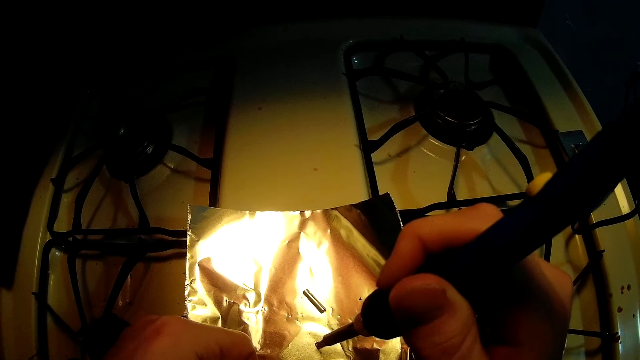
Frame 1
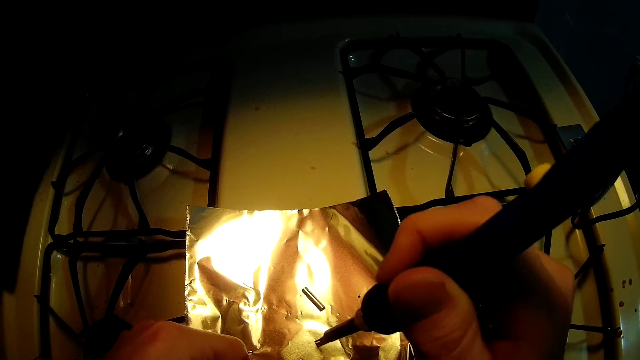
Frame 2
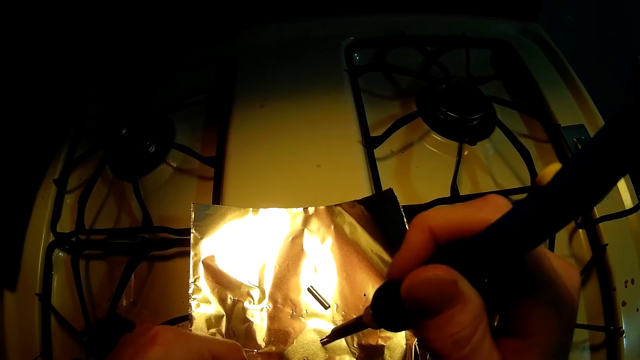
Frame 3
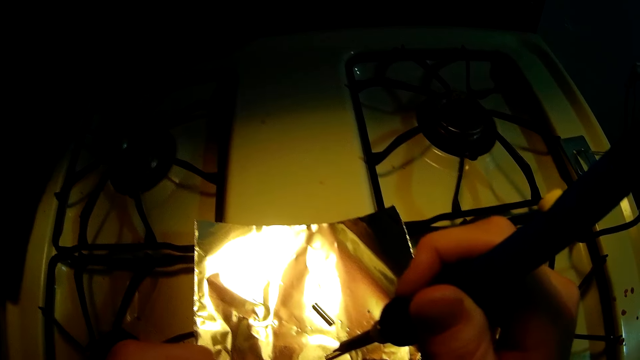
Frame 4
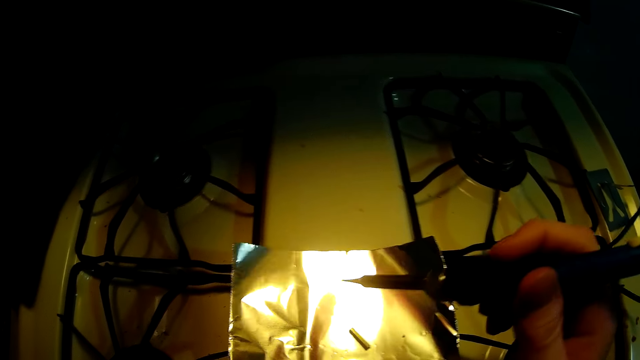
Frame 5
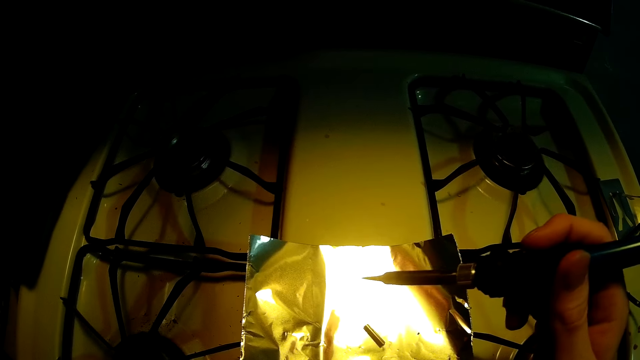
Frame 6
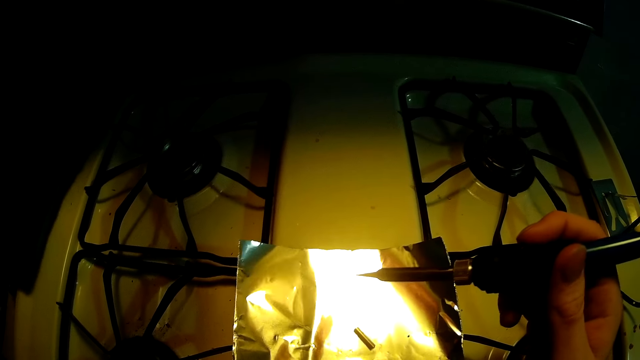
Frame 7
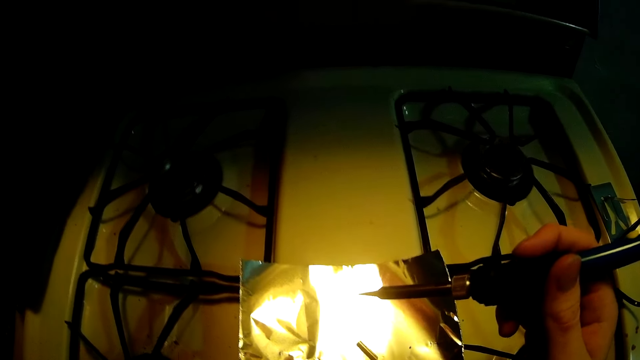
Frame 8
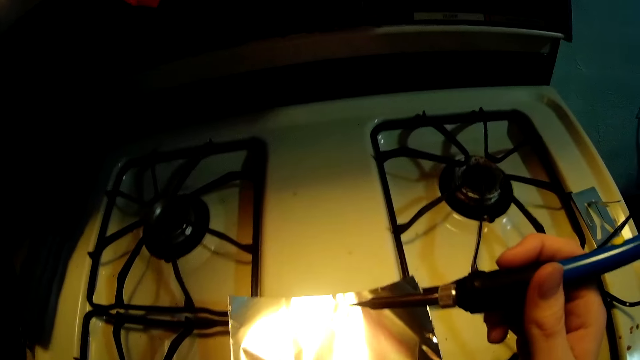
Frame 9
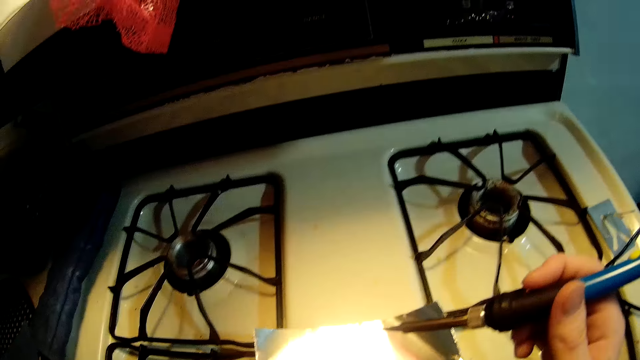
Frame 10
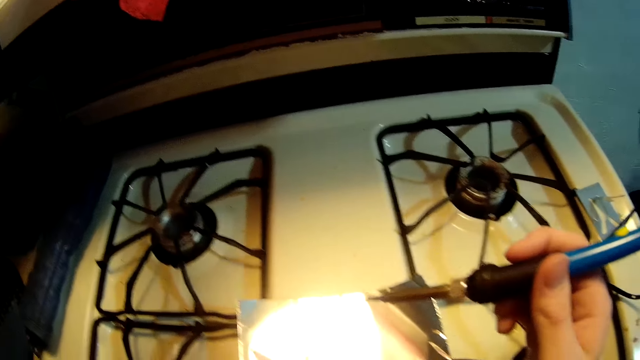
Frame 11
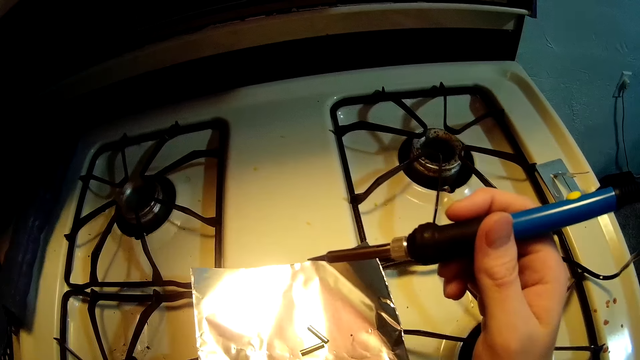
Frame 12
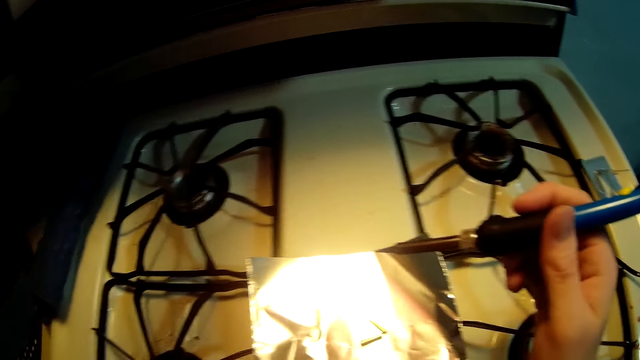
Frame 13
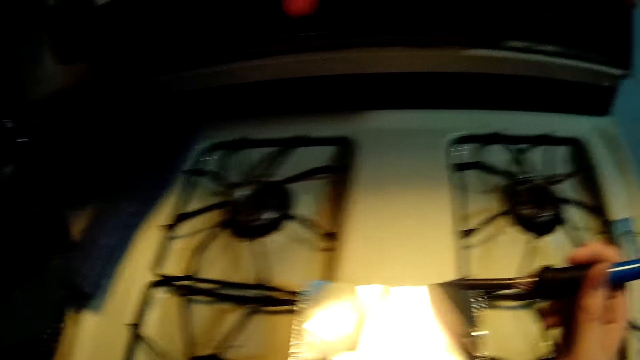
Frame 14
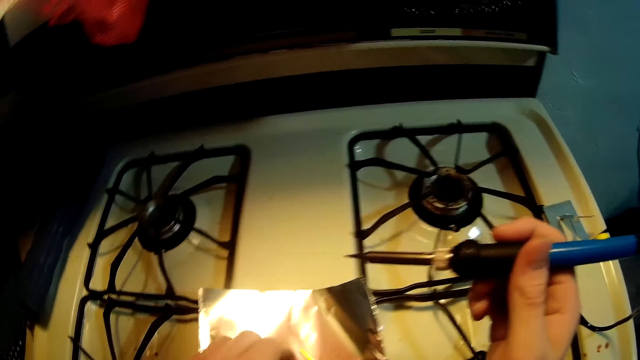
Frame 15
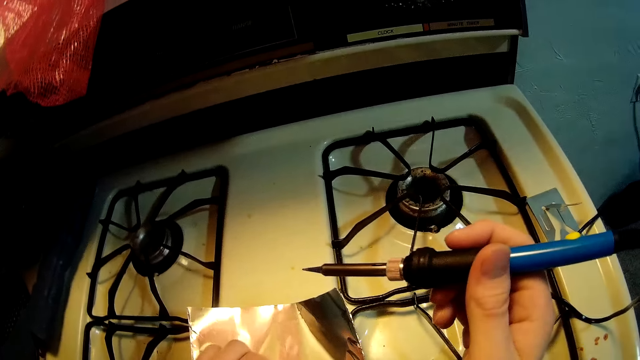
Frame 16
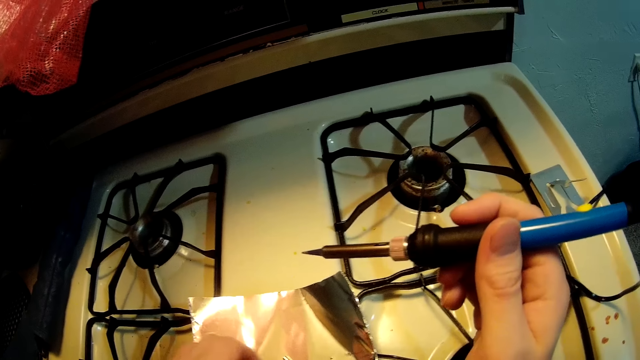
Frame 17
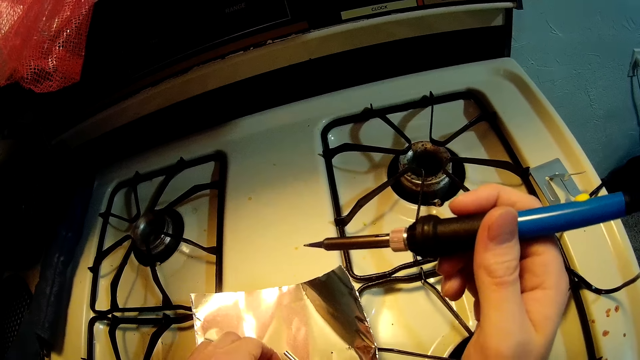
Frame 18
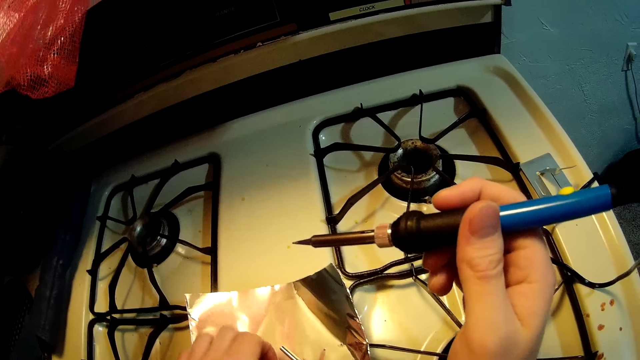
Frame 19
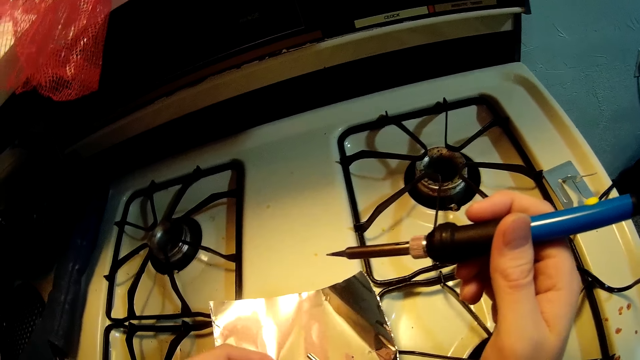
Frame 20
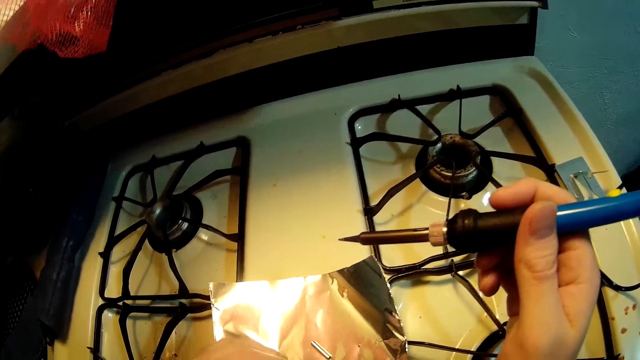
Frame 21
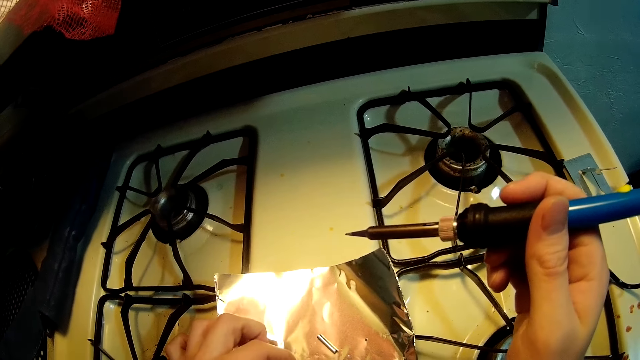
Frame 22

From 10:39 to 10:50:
The camera wearer touches something.

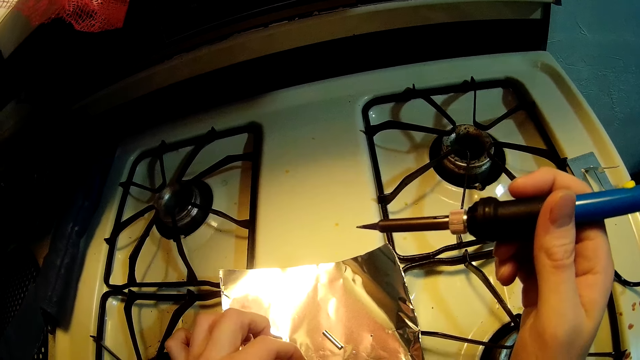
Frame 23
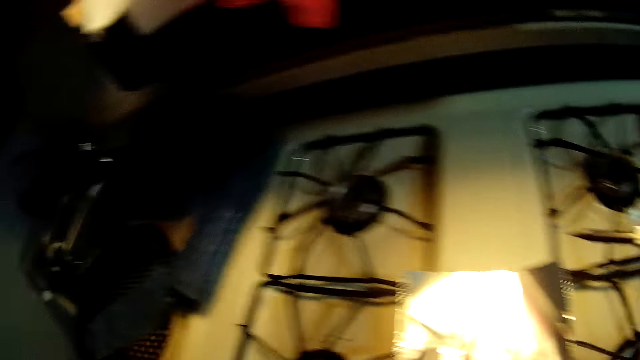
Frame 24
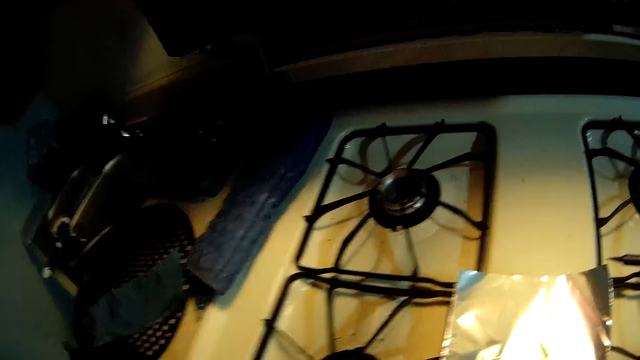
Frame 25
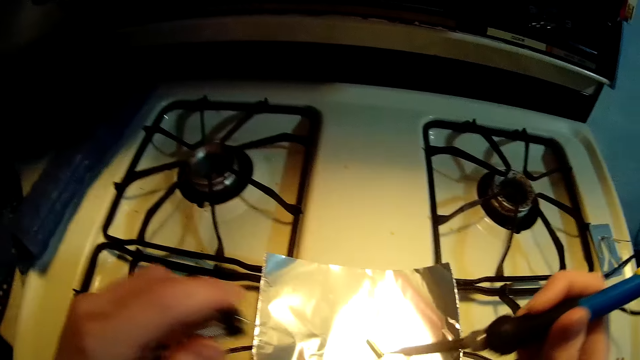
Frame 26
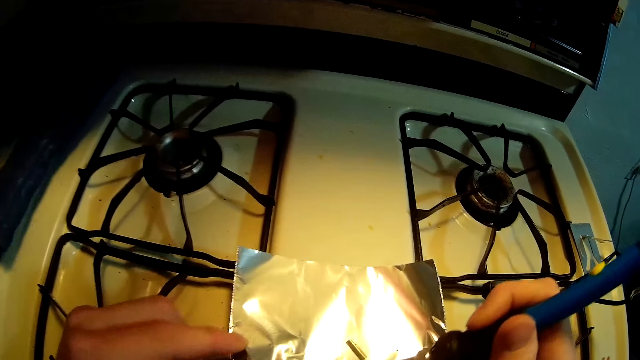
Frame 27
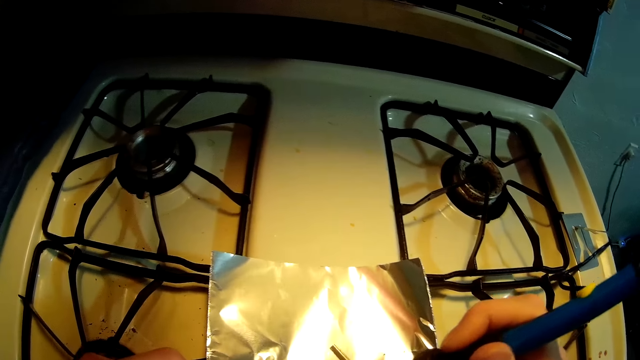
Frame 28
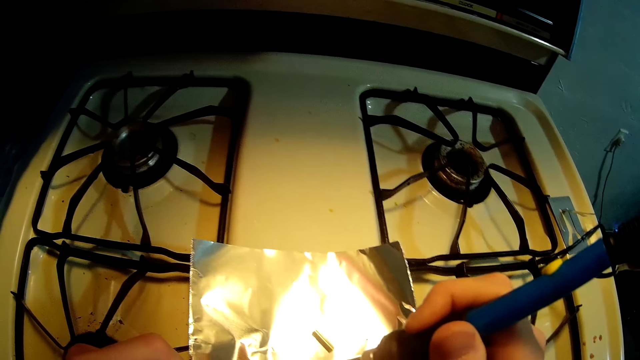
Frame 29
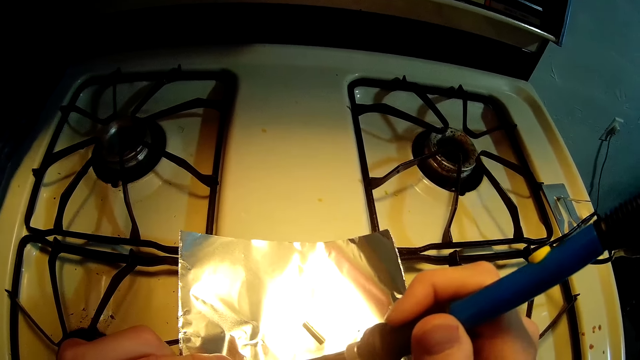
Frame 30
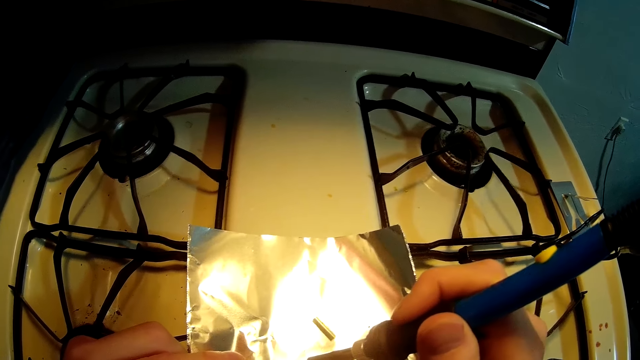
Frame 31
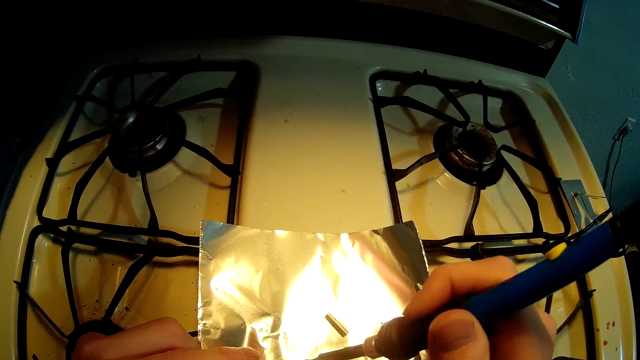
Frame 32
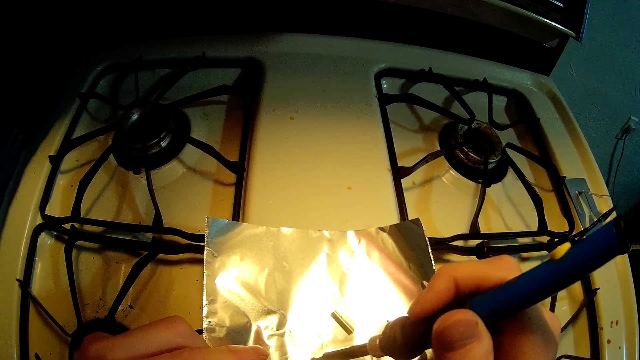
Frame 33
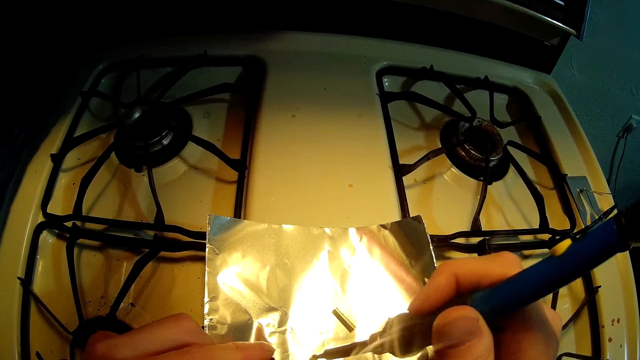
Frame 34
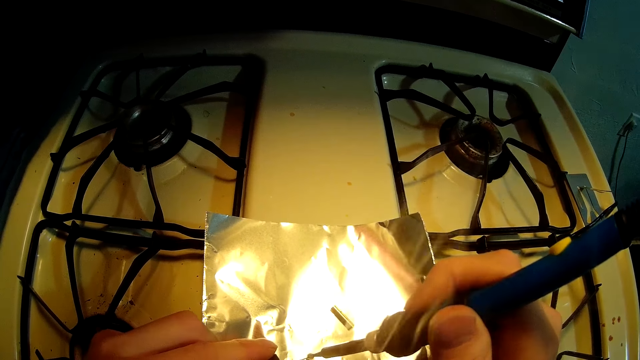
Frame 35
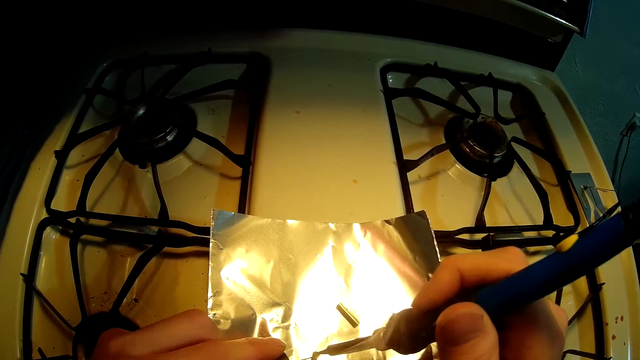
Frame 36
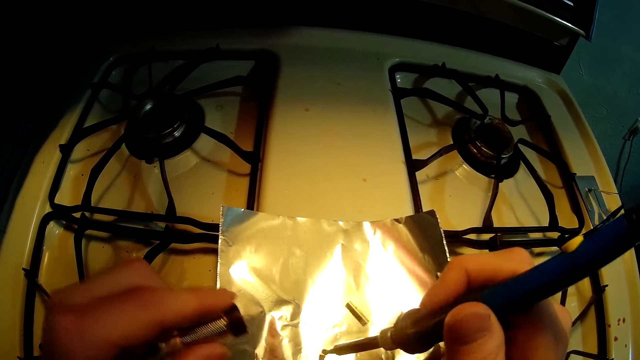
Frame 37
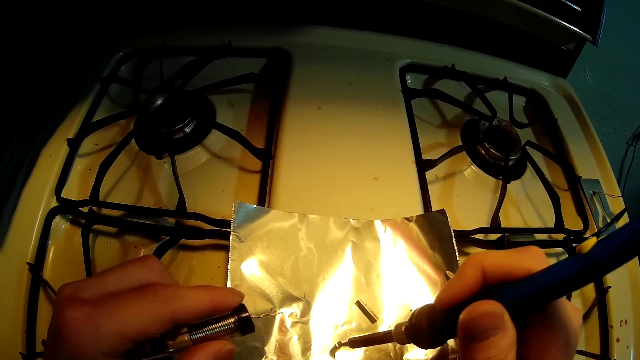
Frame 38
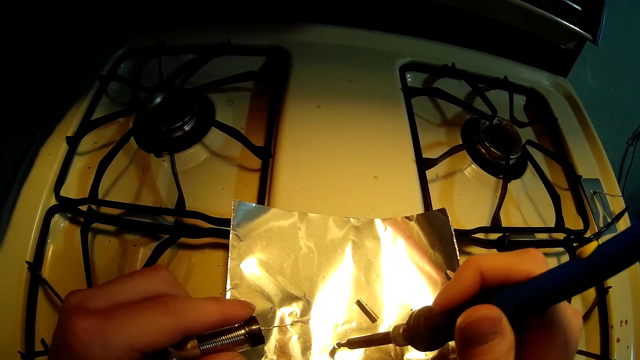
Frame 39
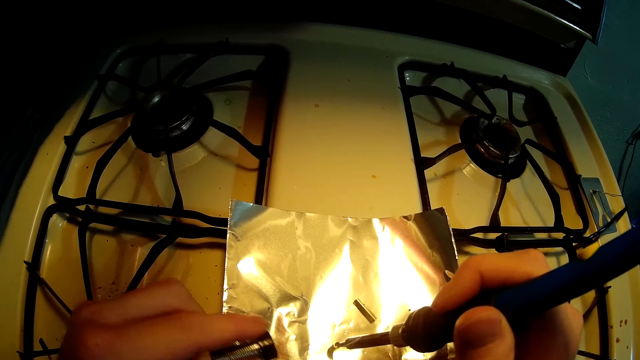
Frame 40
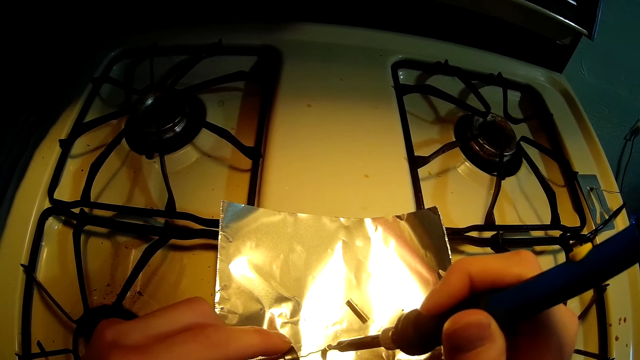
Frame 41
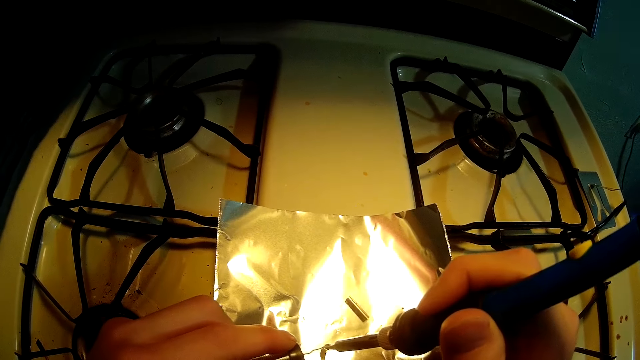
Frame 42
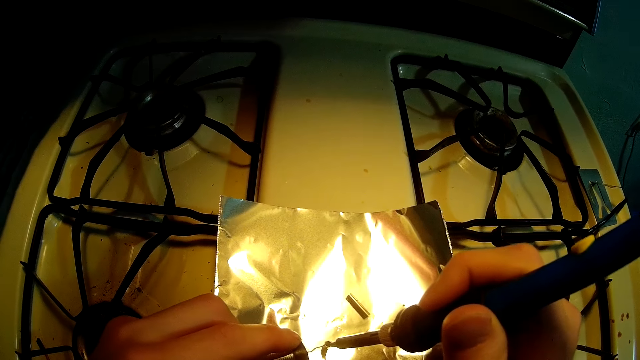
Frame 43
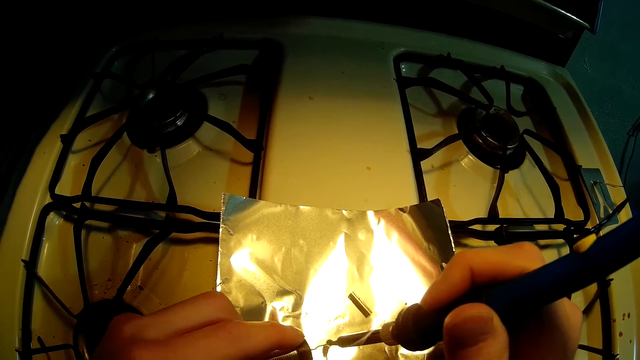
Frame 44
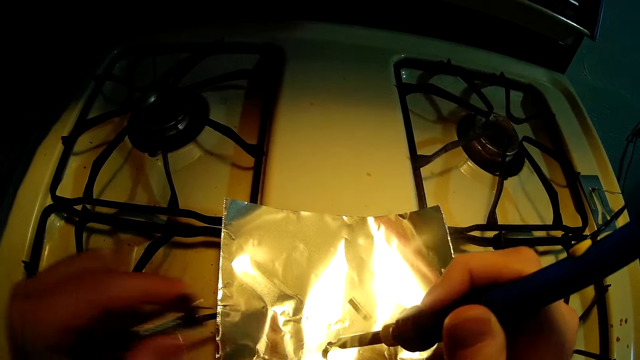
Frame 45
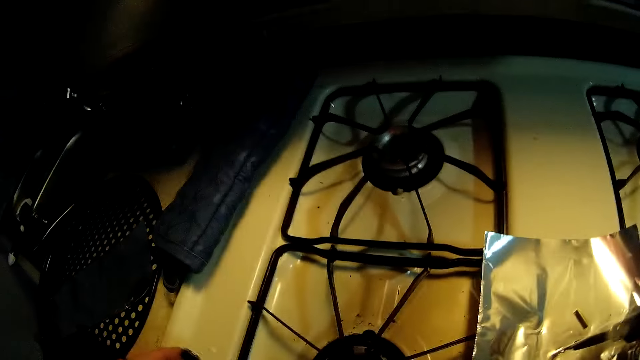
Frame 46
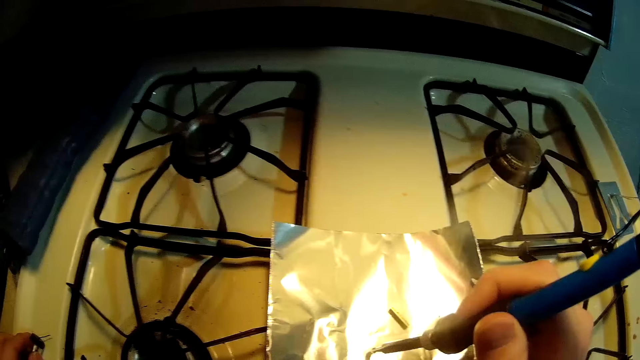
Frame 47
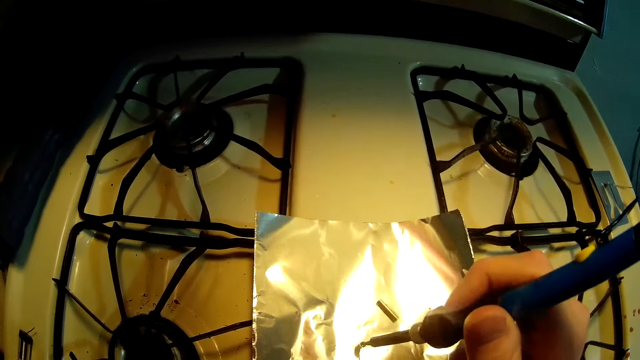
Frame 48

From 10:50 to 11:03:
The camera wearer picks the solder. They solder something and put the solder on top of the cooker.
